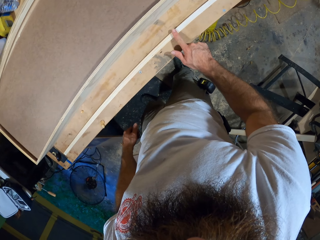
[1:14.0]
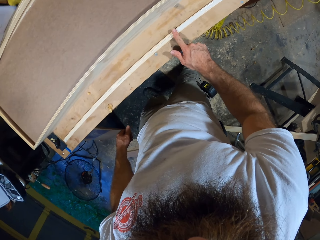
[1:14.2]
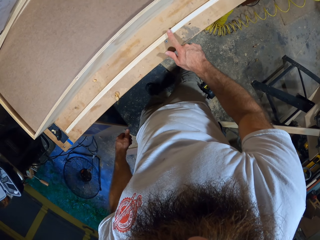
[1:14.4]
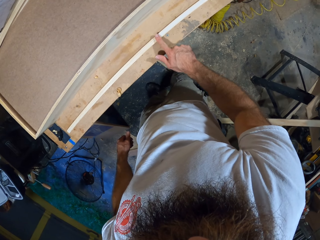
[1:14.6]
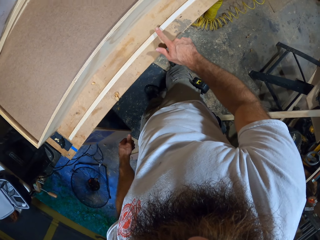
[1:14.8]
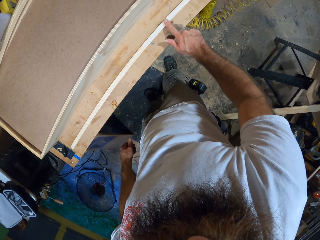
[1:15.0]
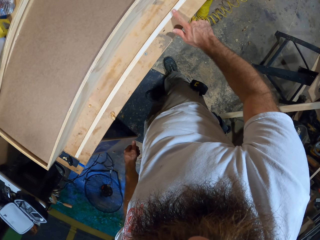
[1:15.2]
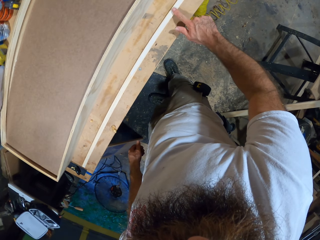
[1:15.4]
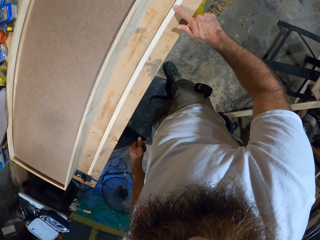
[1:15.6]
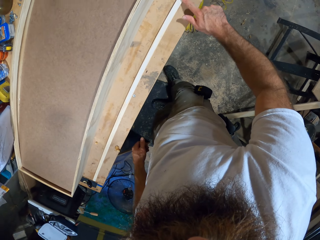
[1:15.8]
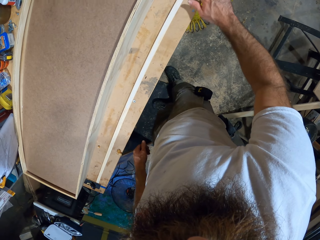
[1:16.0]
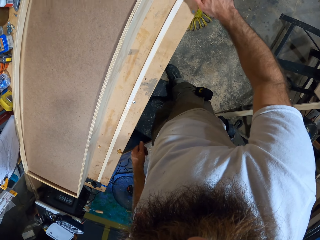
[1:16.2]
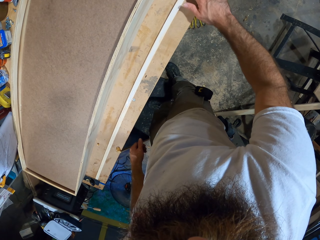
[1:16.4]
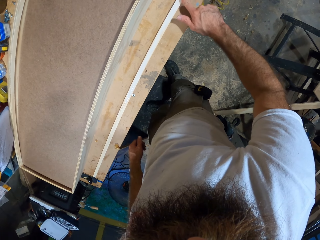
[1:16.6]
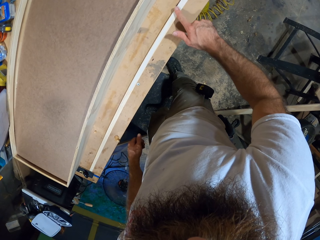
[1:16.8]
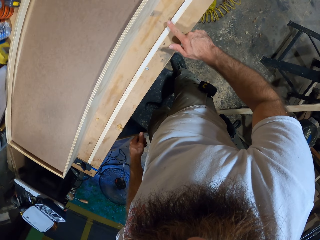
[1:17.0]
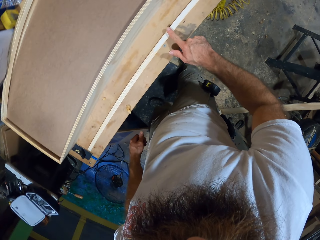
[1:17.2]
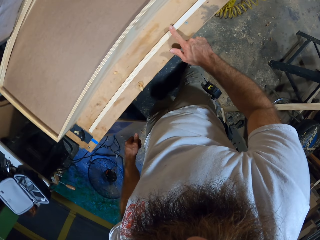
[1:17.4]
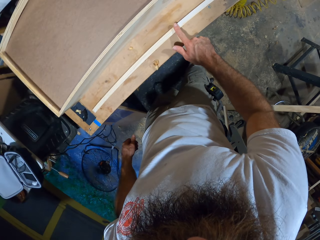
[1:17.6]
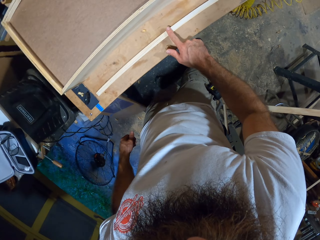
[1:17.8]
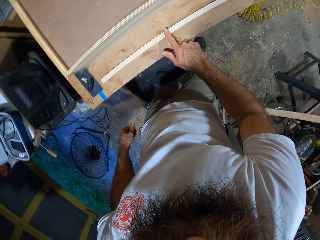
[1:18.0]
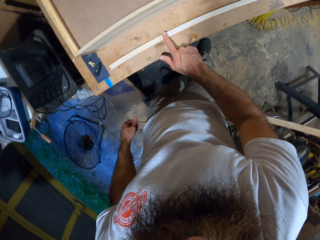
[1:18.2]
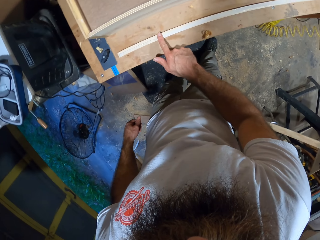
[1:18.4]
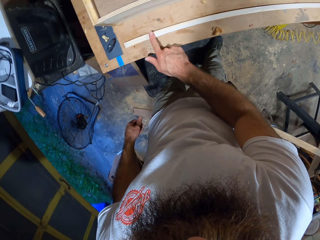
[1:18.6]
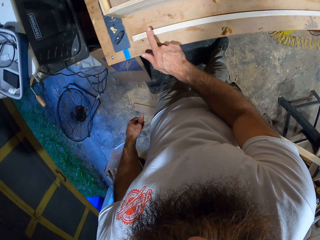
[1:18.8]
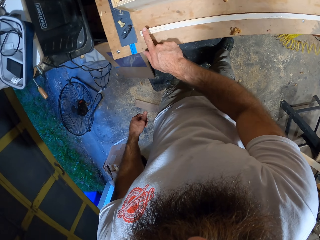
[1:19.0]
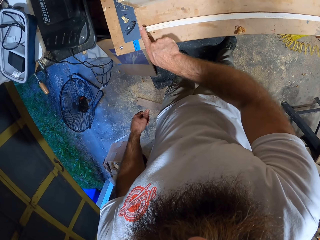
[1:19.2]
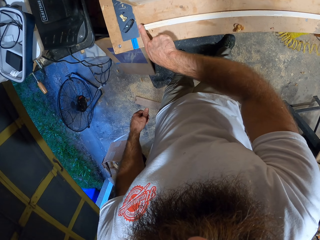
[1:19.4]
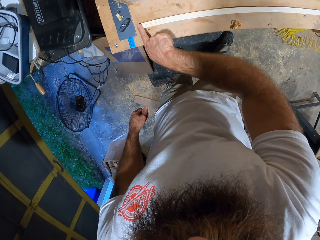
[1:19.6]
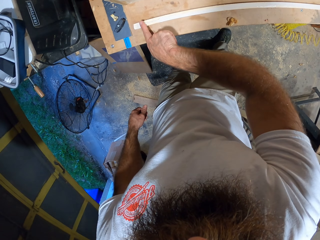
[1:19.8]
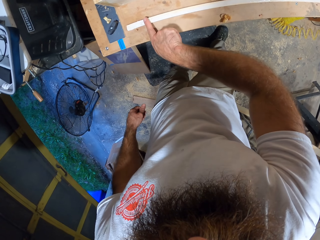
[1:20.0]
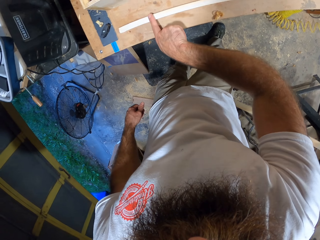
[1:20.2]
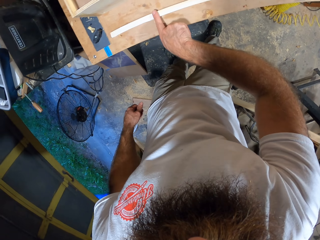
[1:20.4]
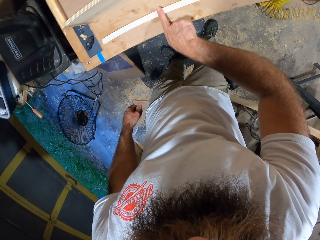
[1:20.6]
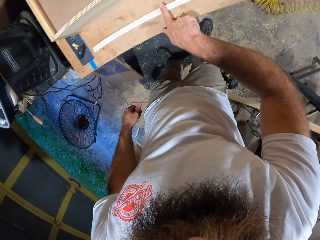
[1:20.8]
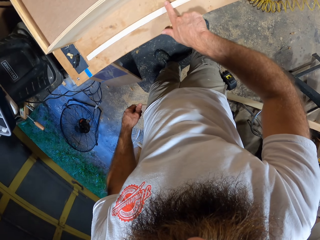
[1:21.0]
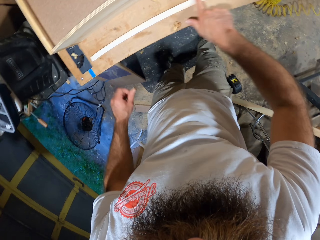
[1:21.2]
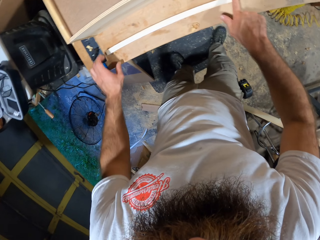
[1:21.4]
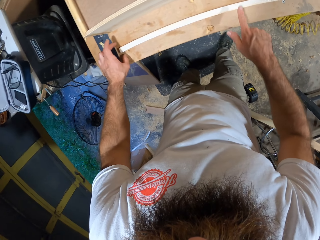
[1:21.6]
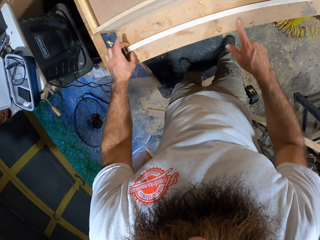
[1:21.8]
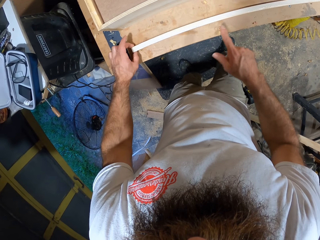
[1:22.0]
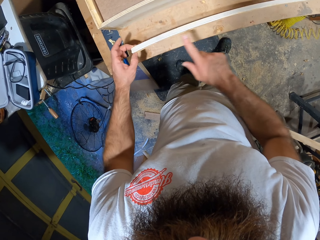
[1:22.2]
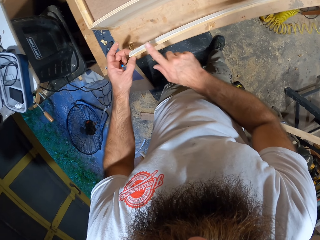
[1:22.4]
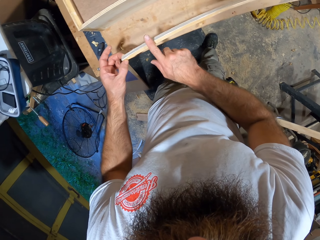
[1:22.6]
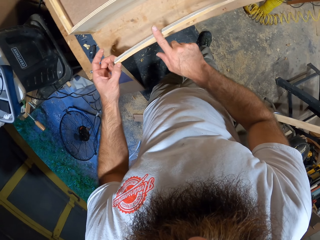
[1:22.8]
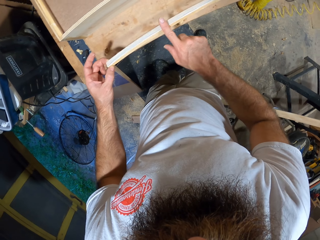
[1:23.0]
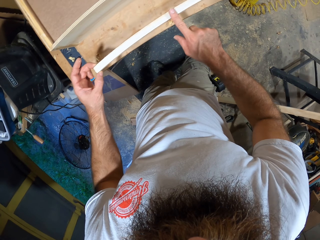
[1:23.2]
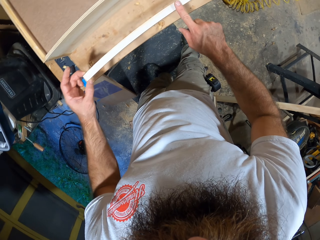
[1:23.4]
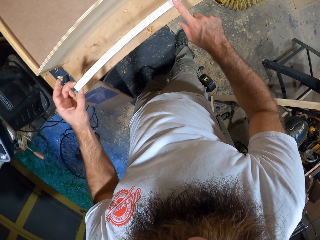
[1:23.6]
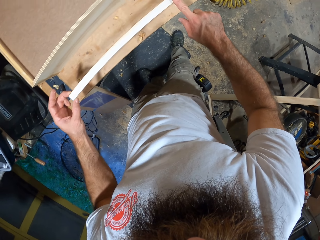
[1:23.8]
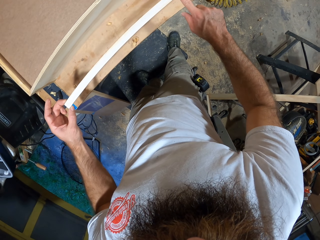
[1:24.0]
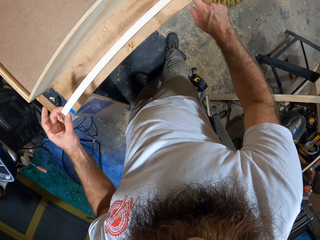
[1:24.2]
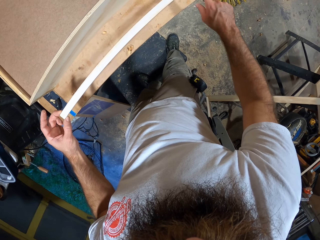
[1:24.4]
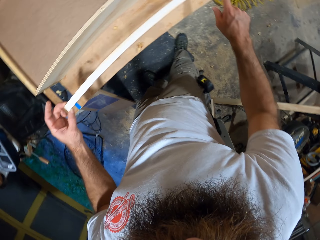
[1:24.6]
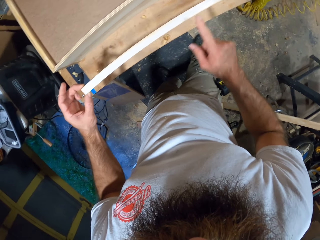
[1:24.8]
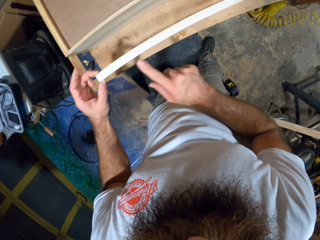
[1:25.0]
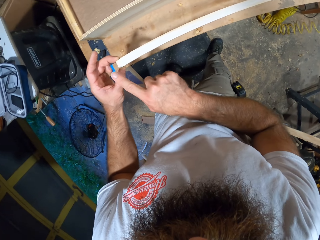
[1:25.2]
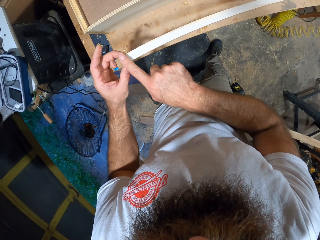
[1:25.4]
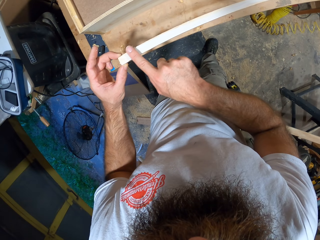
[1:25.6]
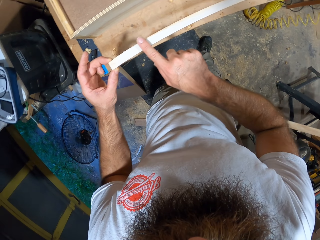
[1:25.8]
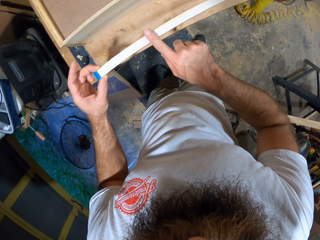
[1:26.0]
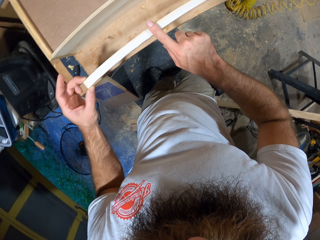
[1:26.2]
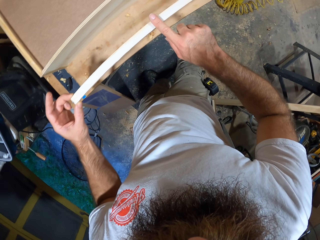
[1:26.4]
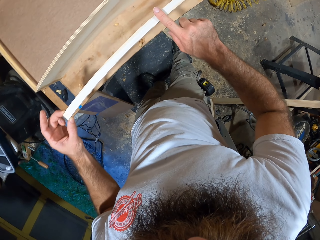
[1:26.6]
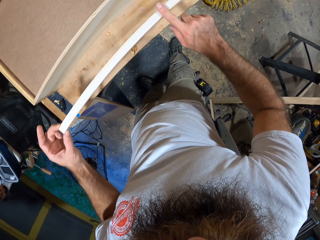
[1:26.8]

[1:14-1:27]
The camera wearer raises one end of the plank with his left hand. He rubs the glue on the plank with his right index finger.

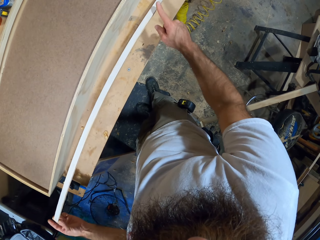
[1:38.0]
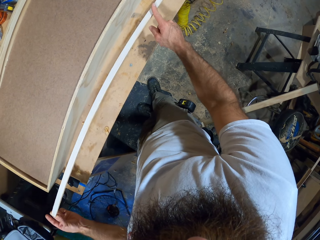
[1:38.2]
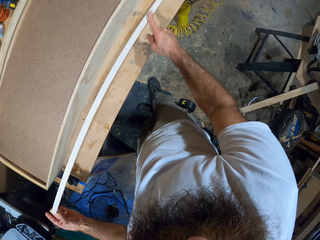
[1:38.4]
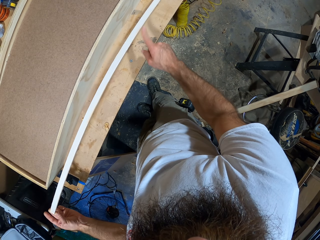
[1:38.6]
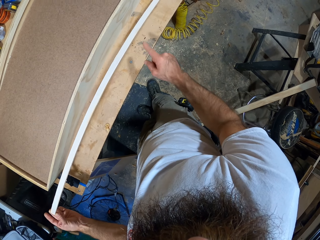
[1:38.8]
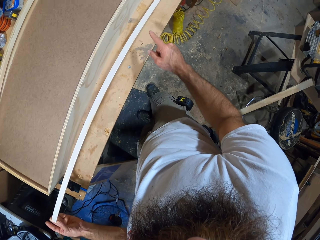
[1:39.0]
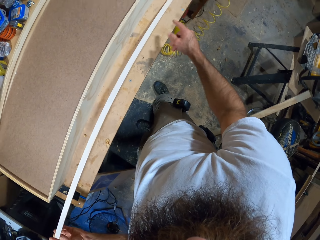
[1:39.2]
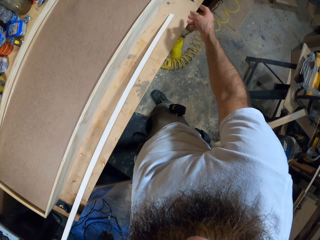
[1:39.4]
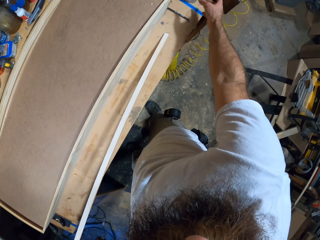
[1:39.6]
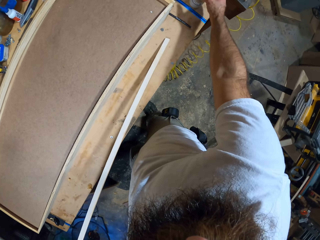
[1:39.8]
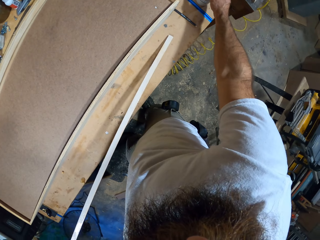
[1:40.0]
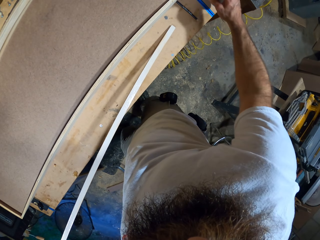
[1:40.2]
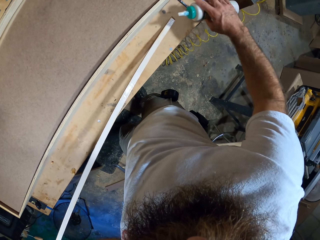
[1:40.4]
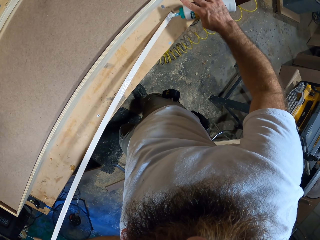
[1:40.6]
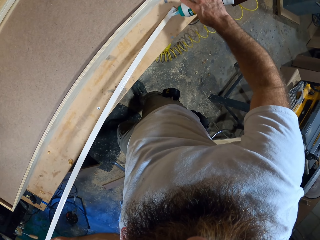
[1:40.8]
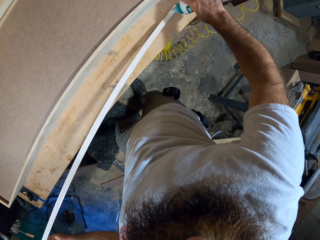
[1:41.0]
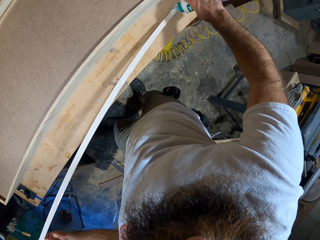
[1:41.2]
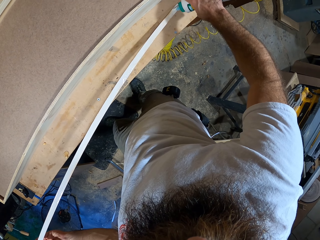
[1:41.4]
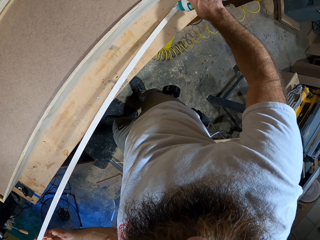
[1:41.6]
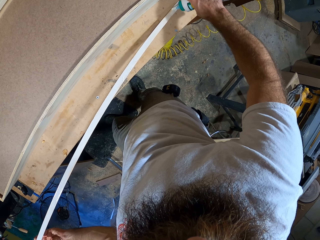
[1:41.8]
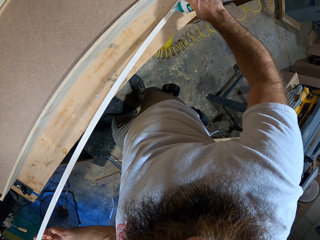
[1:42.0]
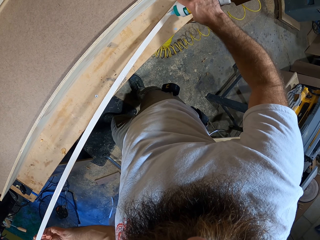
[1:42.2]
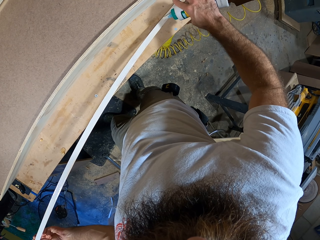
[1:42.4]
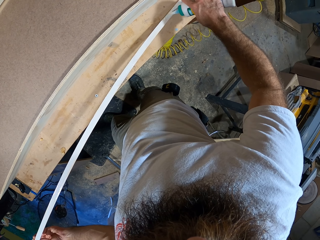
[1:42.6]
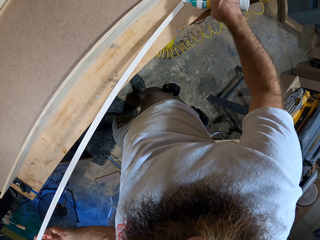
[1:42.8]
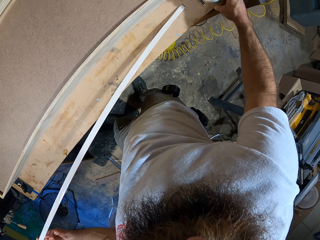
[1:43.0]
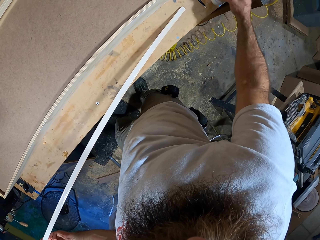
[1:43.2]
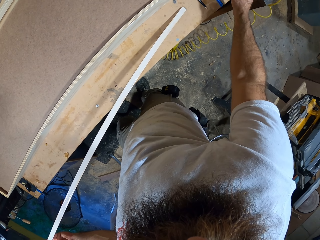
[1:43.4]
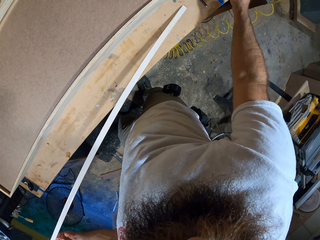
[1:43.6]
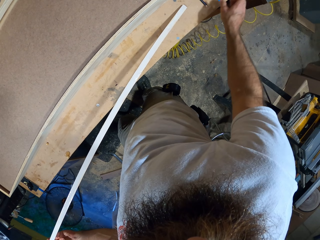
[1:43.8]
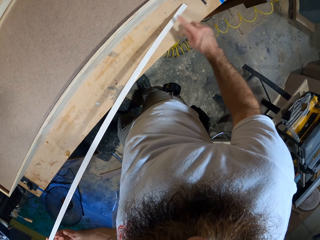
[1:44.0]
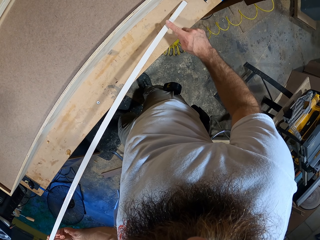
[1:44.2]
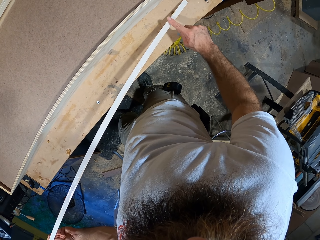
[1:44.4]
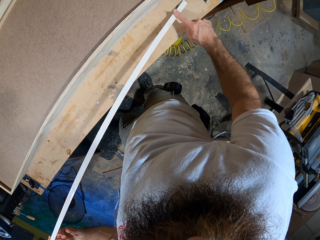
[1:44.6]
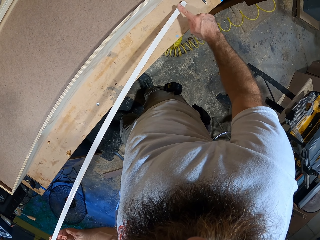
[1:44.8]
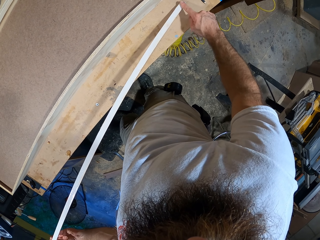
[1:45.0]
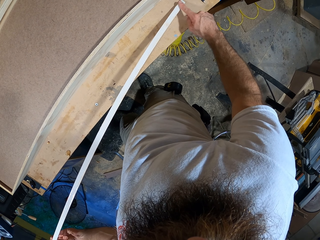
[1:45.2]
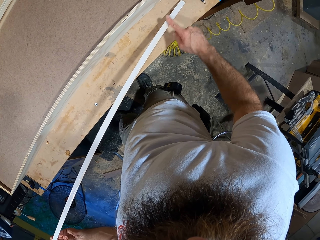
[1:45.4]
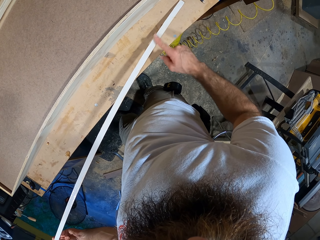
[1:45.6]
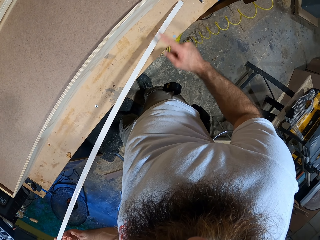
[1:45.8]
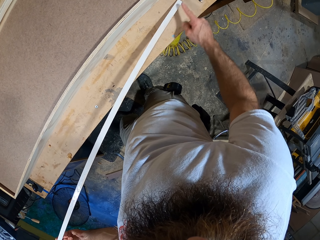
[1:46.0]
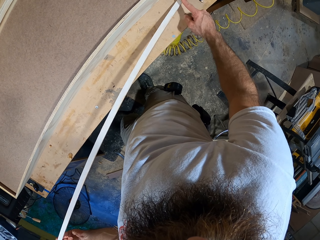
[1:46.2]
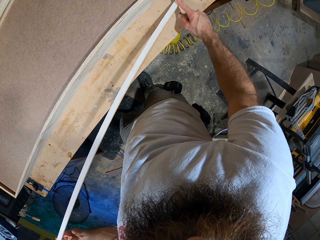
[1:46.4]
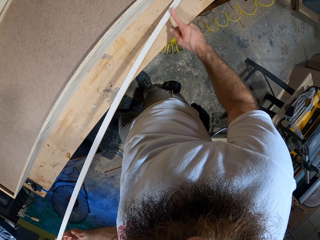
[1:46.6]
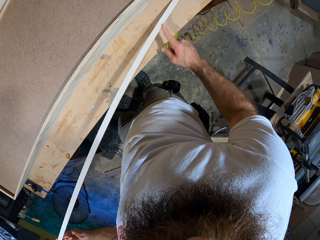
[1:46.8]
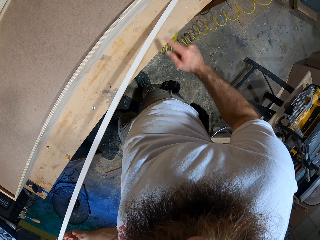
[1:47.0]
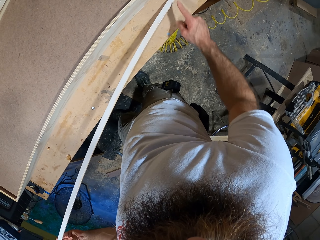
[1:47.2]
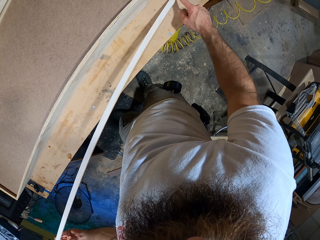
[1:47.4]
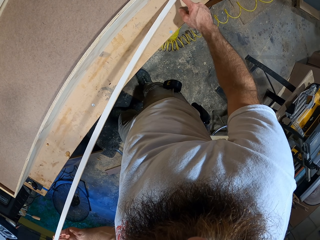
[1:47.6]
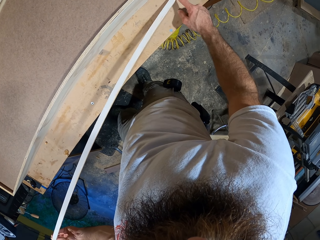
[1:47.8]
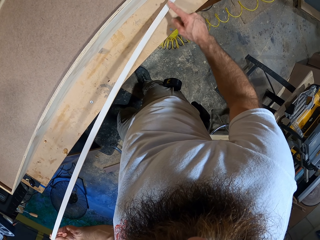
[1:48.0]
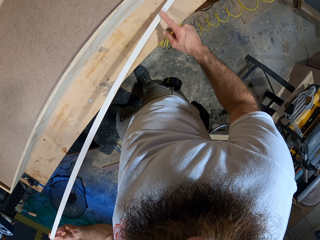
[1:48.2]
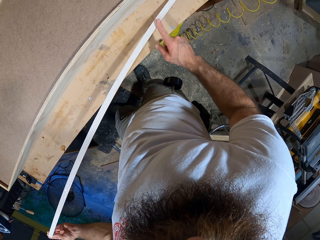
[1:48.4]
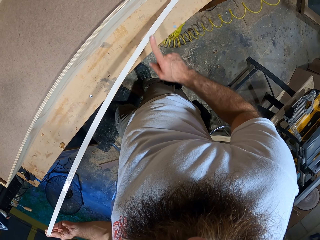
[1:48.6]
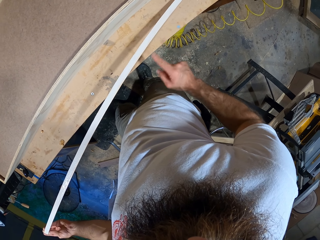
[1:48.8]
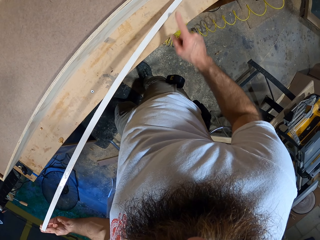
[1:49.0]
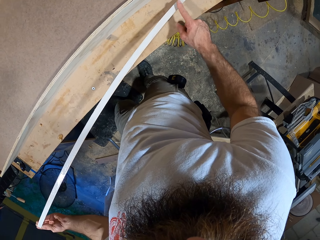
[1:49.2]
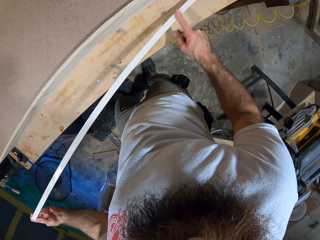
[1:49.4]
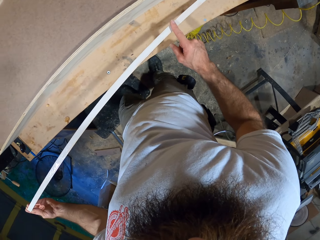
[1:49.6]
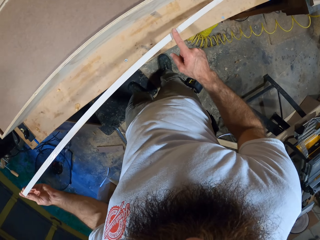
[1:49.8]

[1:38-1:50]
The camera wearer picks up the glue container on the workbench with his right hand. He puts the glue on the wood. He drops the glue container on the workbench with his right hand. He rubs the glue on the plank with his right index finger.
